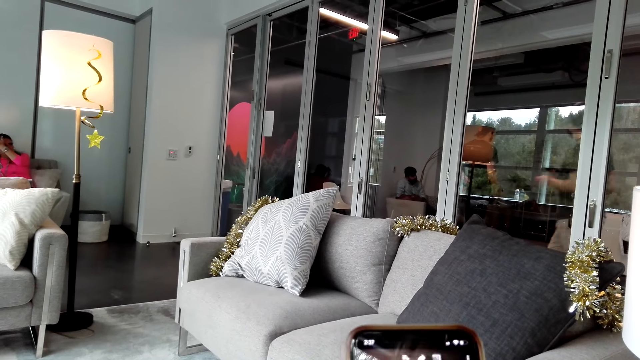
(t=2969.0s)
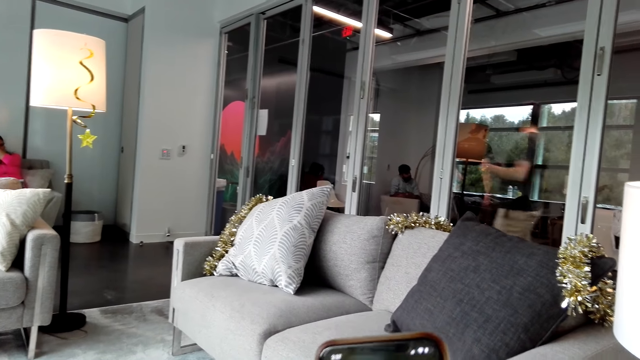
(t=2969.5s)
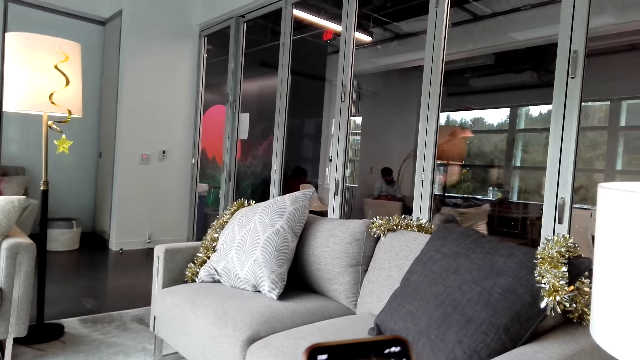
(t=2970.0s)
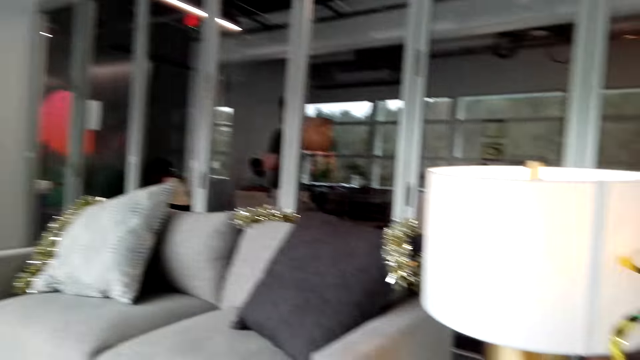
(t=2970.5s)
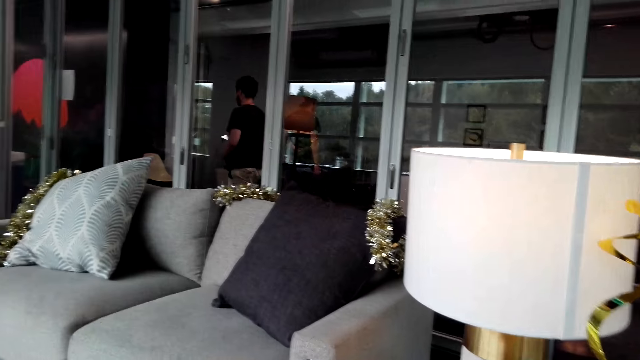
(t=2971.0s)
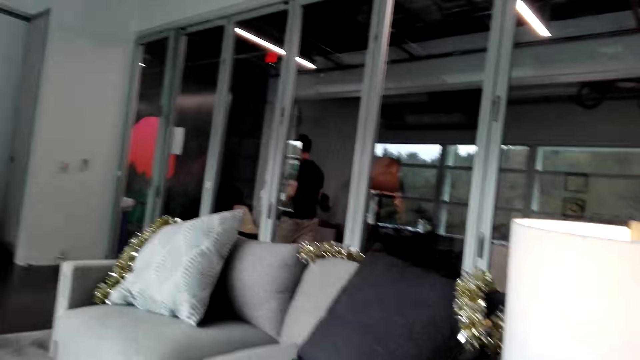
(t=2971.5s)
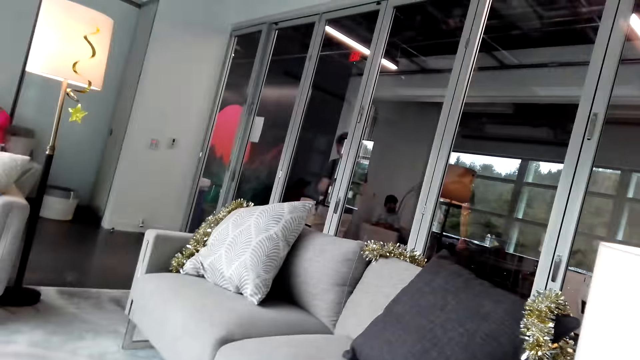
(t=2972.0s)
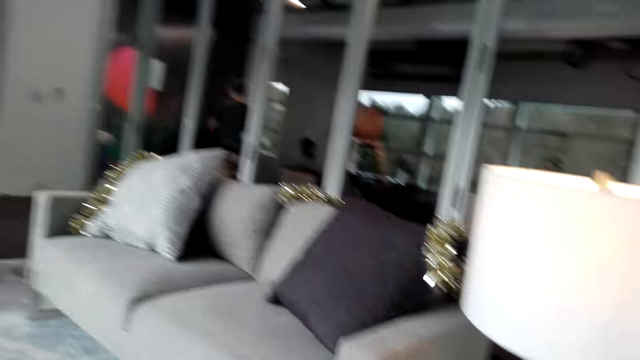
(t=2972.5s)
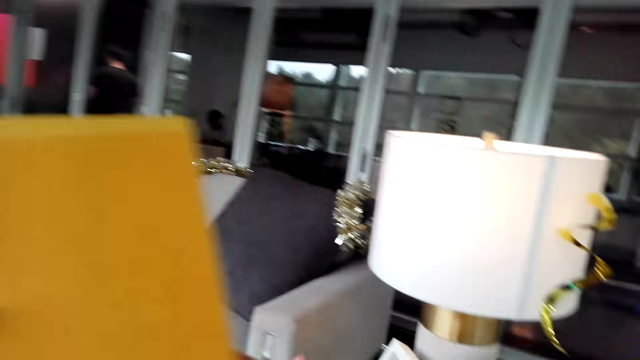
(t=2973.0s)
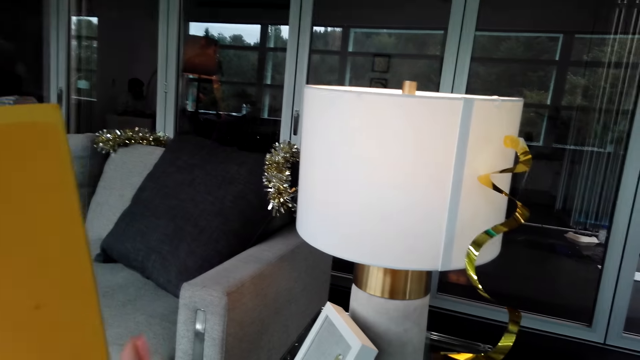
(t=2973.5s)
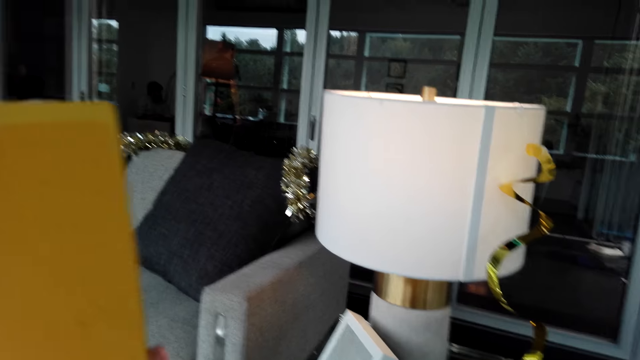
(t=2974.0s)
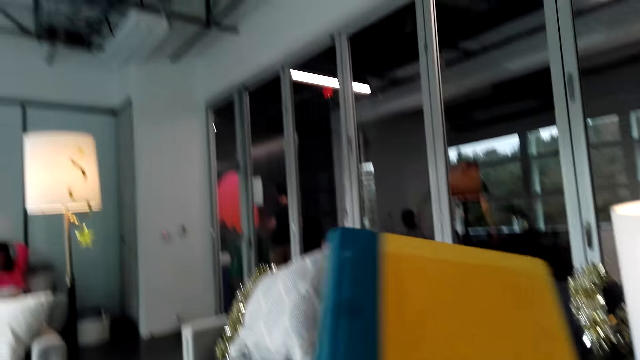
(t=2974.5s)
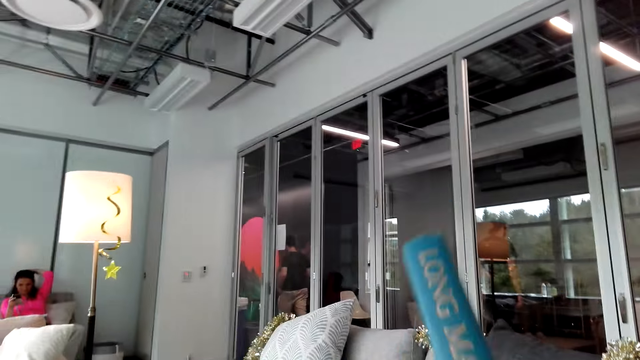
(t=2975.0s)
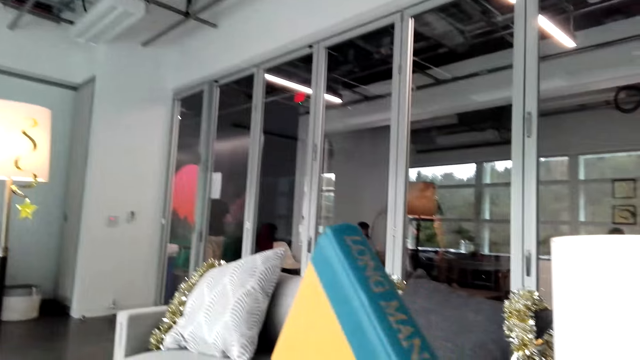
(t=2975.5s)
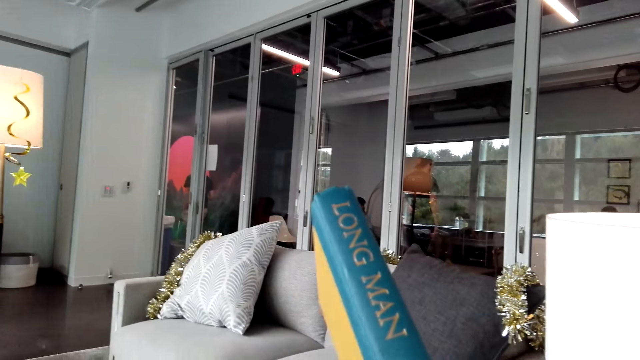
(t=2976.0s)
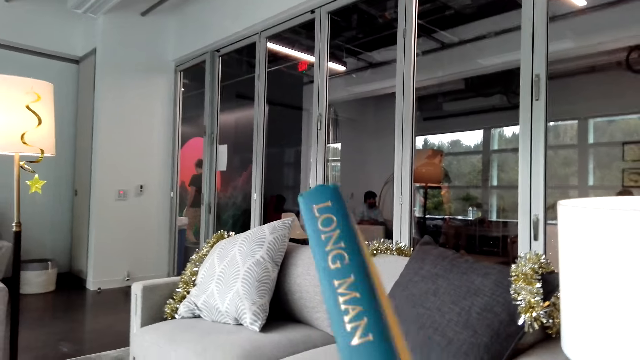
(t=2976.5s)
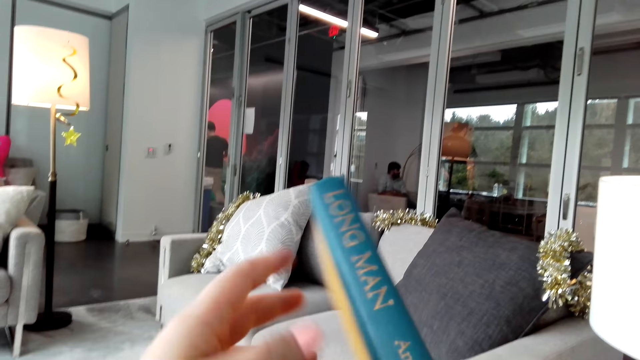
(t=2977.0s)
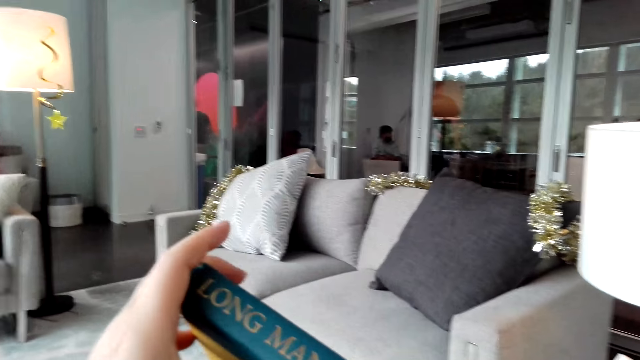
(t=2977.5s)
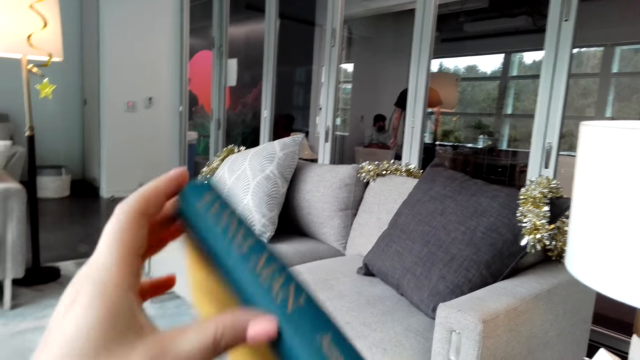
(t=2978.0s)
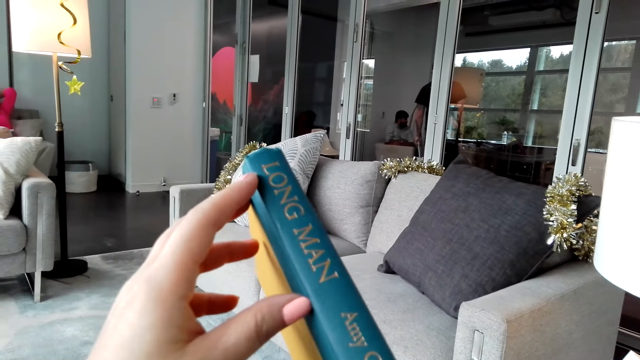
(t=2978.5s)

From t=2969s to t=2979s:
The camera wearer holds a book. They hold the book.

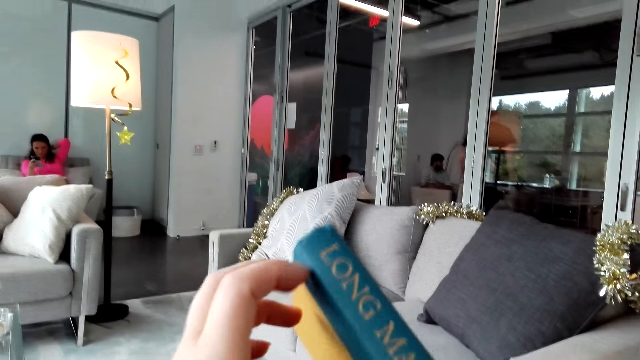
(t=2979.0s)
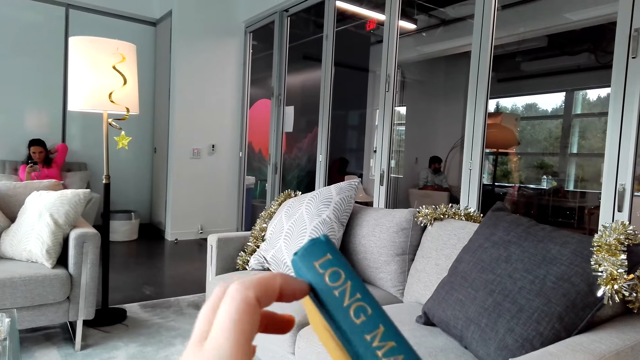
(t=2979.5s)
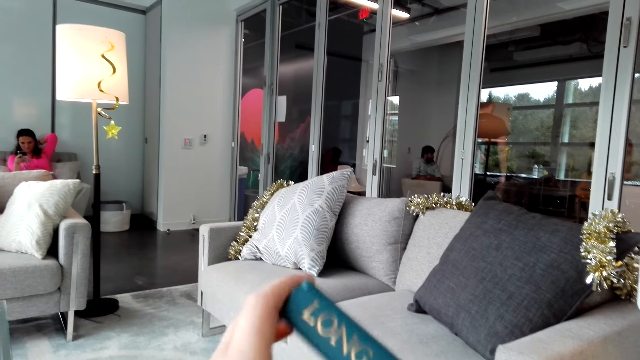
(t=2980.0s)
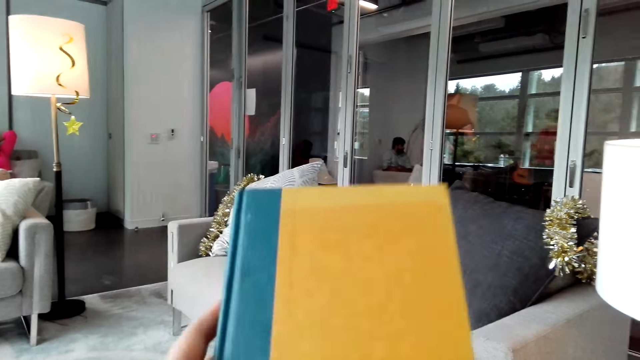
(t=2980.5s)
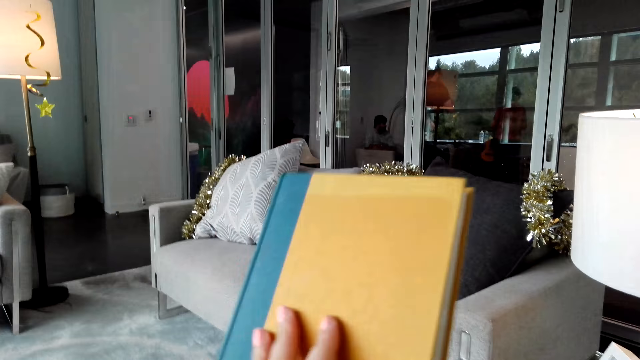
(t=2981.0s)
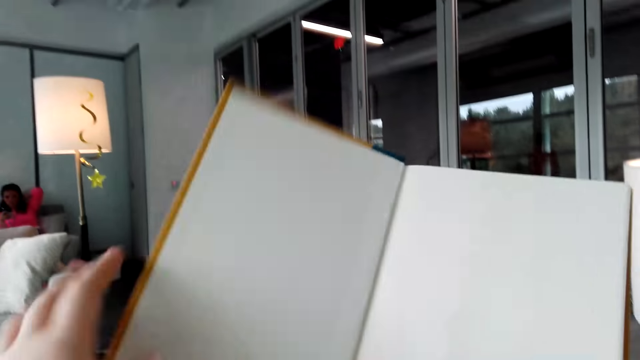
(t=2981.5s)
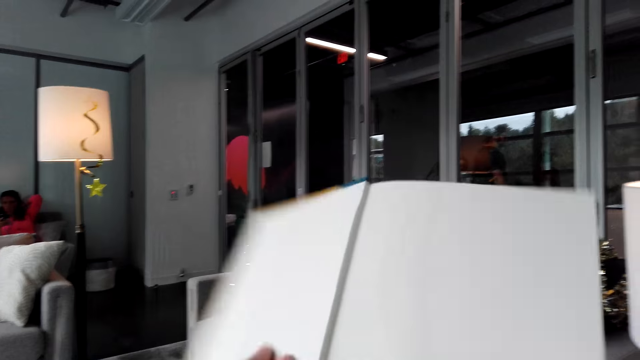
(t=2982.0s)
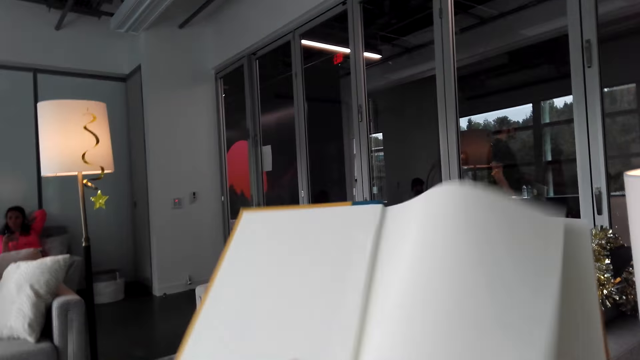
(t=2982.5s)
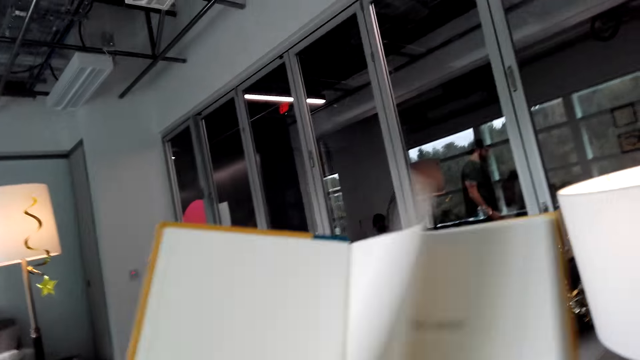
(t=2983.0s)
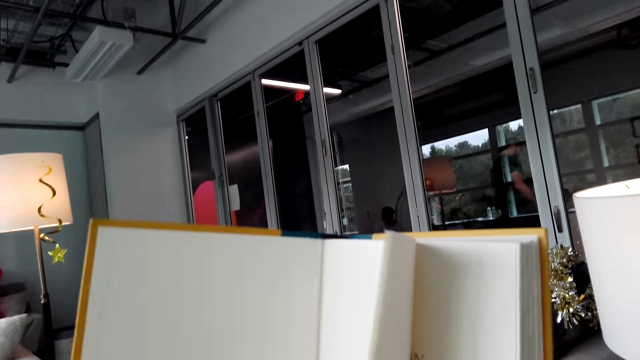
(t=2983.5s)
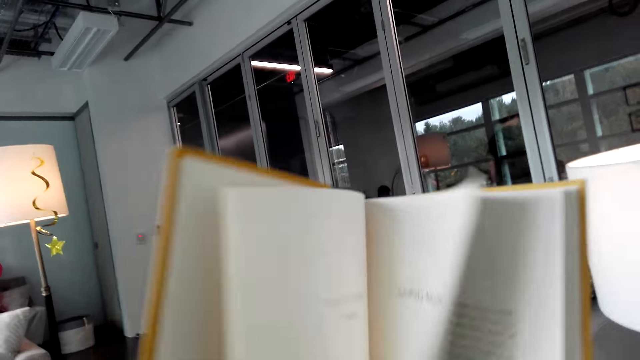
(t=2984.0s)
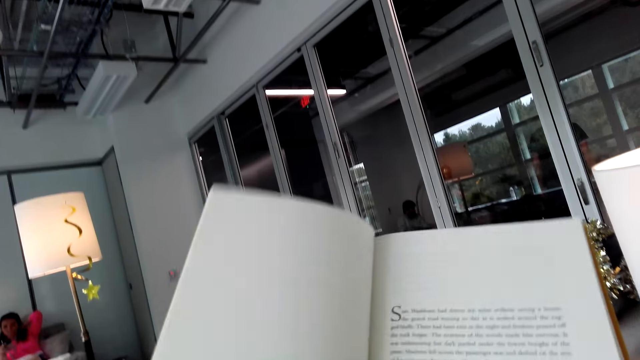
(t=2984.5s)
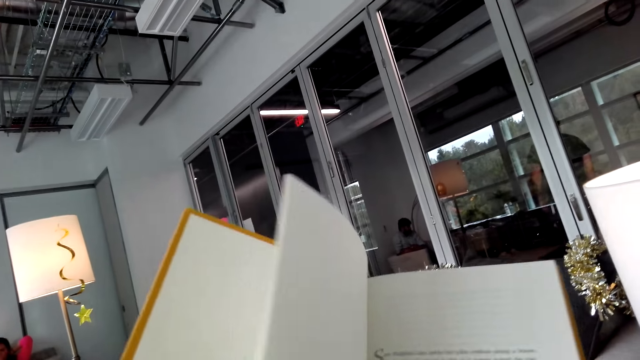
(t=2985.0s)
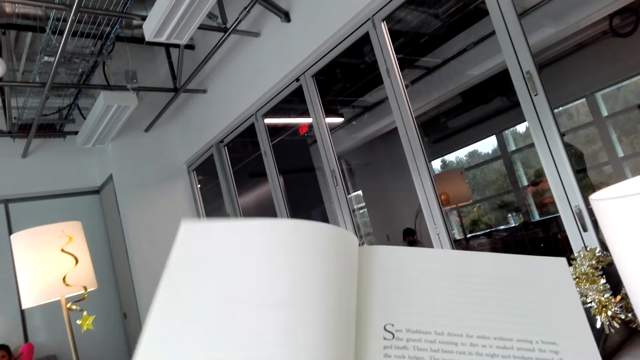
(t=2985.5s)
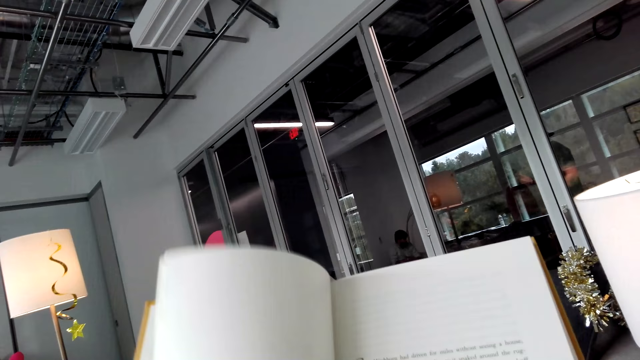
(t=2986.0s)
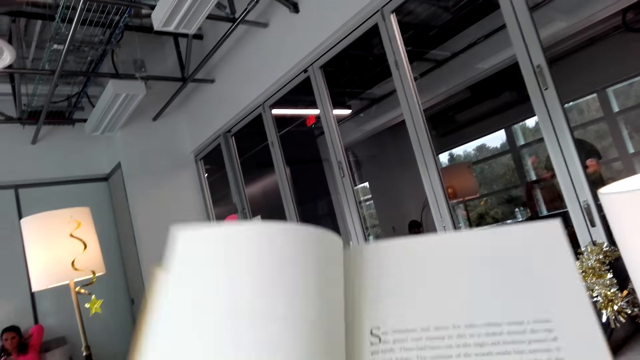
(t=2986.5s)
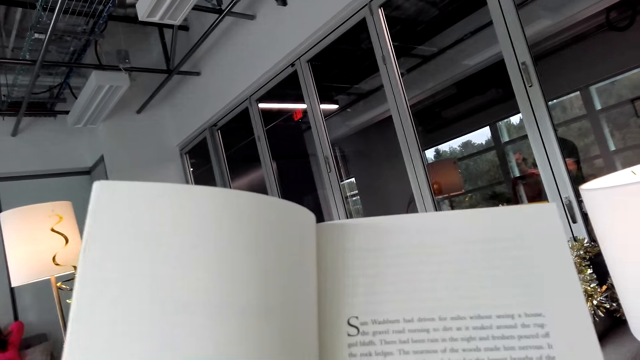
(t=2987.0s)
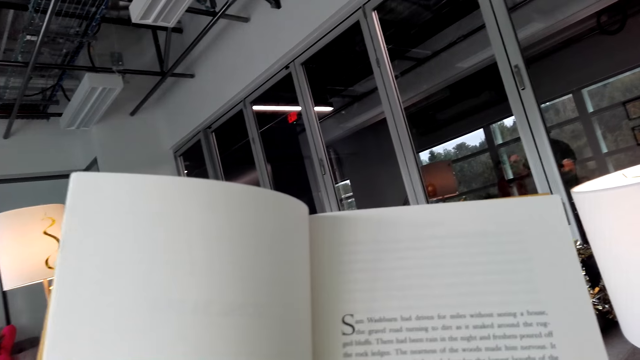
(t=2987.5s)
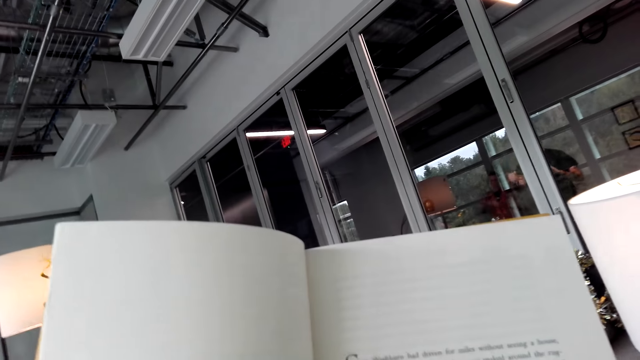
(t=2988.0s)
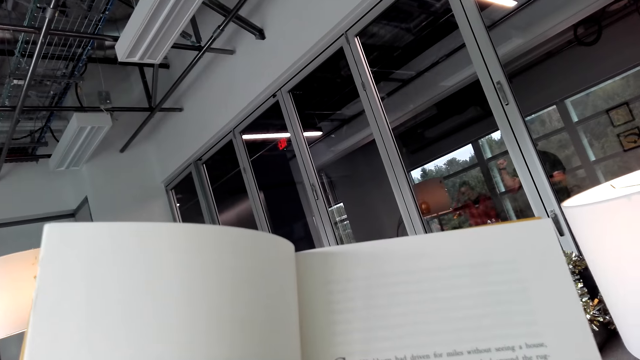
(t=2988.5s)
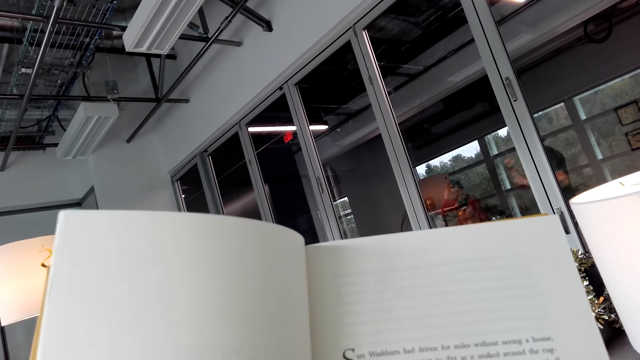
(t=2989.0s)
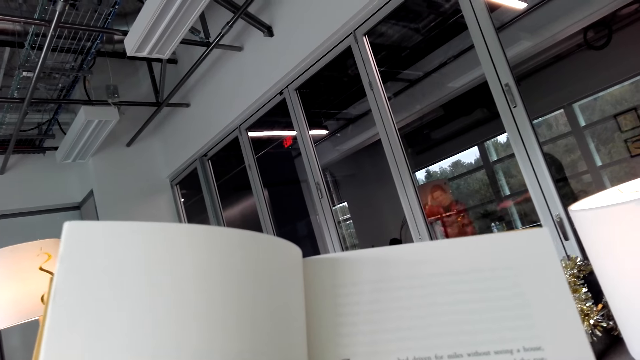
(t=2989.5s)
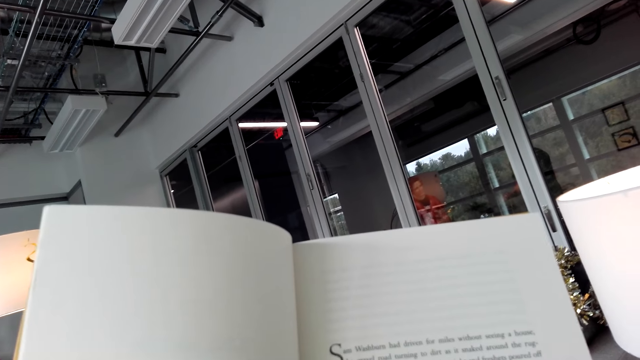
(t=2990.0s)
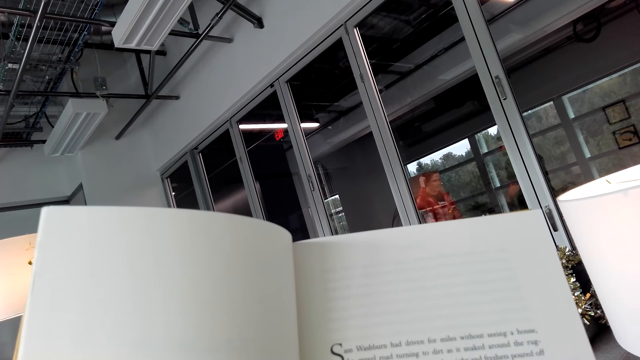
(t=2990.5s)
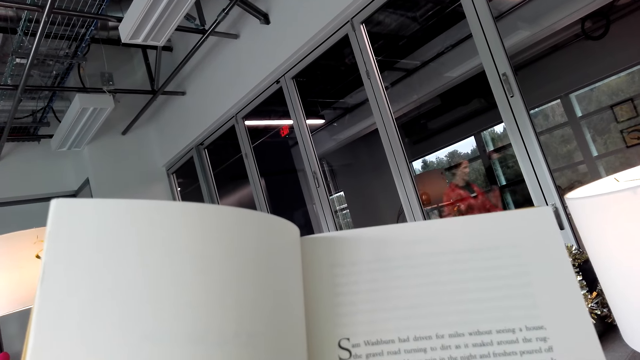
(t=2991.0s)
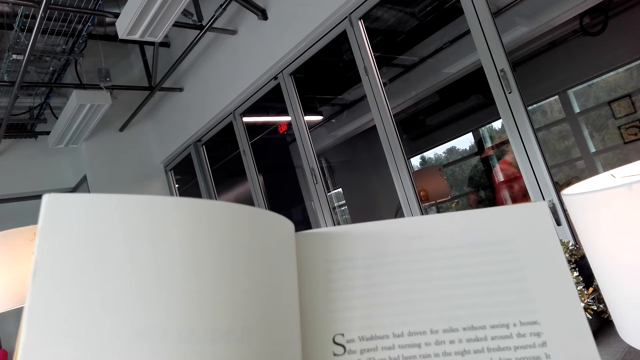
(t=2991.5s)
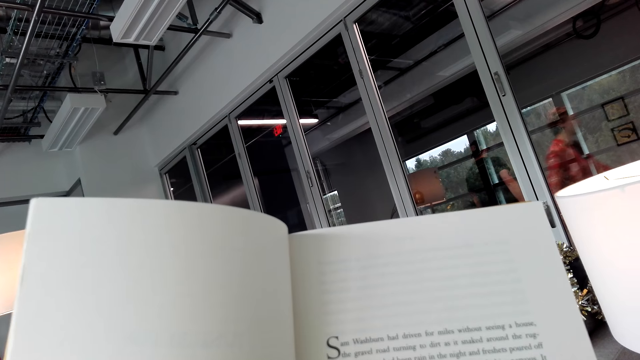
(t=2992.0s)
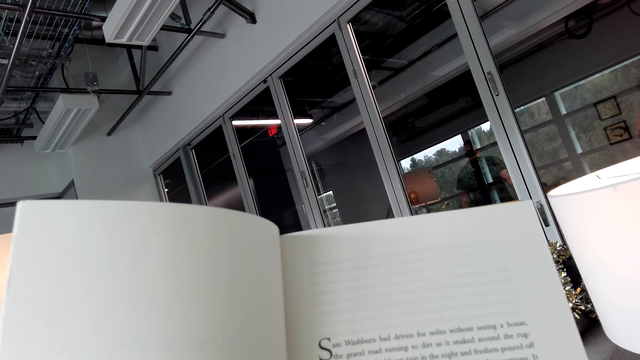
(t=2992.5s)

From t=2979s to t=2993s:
The camera wearer flips the pages of a book. They read the book.
